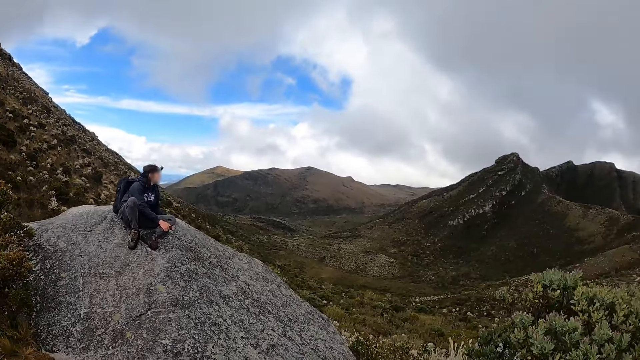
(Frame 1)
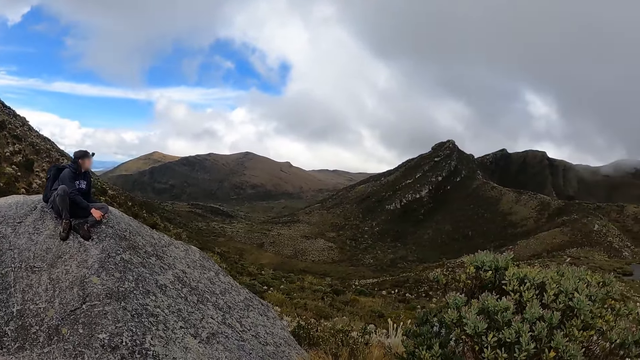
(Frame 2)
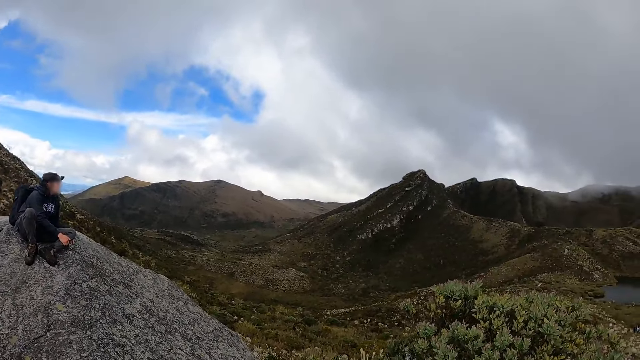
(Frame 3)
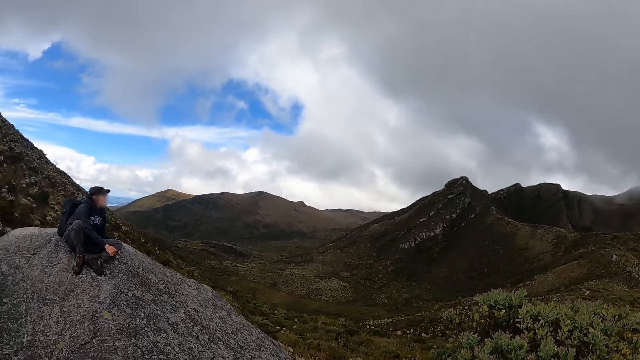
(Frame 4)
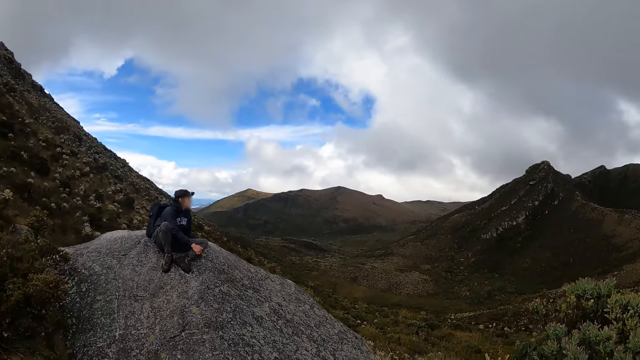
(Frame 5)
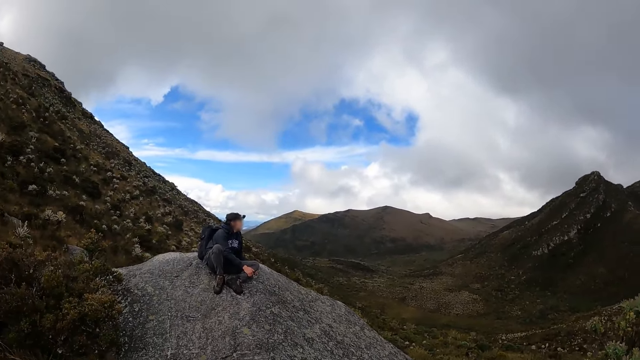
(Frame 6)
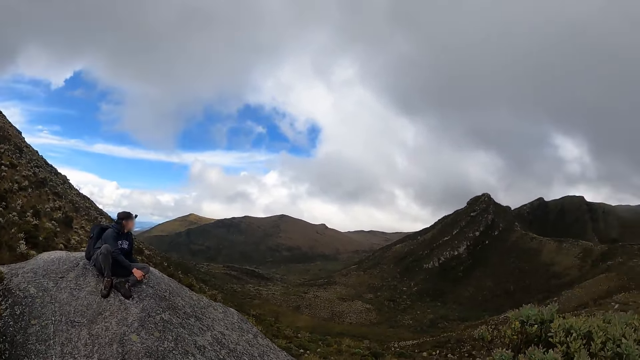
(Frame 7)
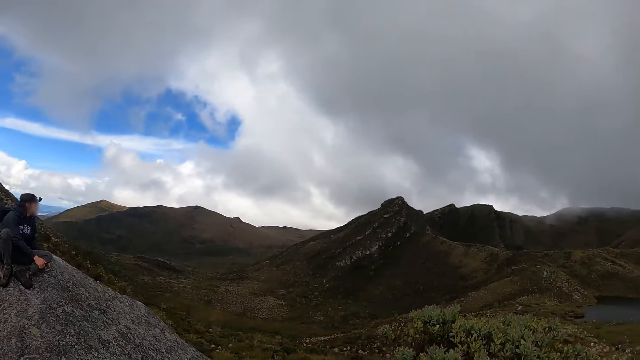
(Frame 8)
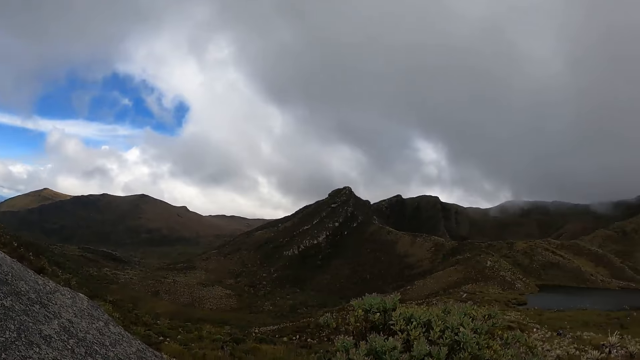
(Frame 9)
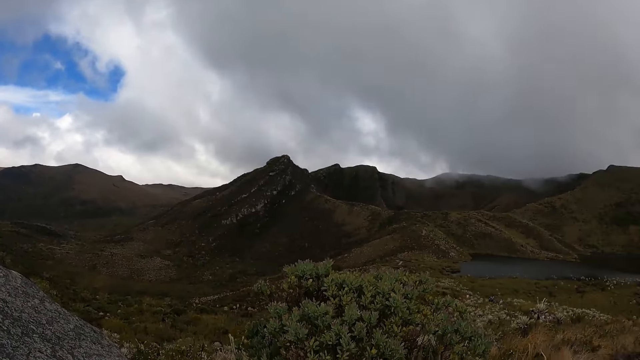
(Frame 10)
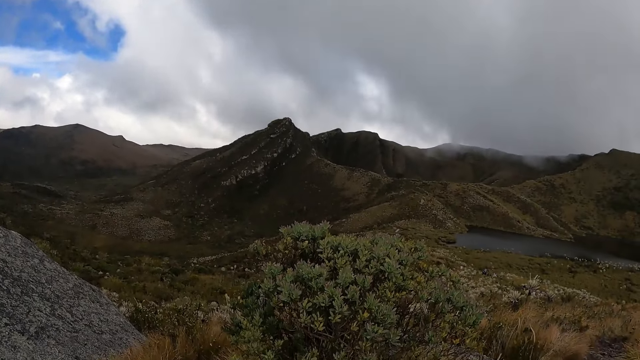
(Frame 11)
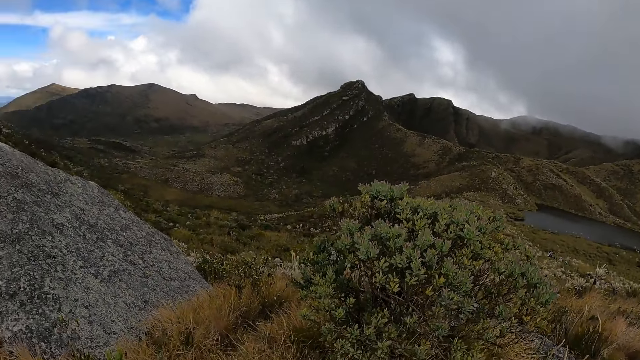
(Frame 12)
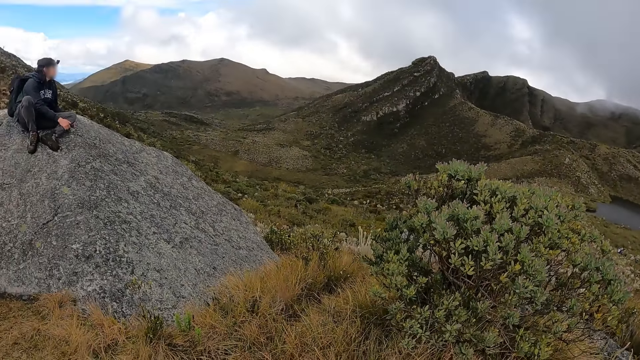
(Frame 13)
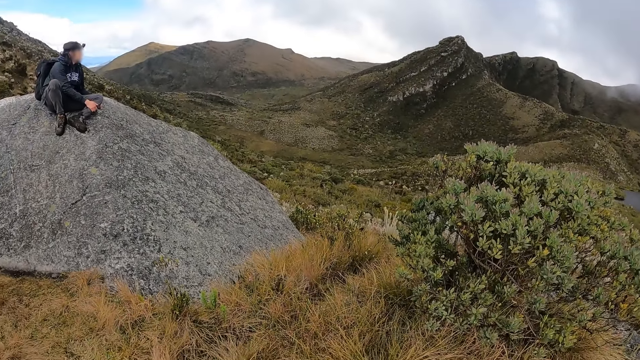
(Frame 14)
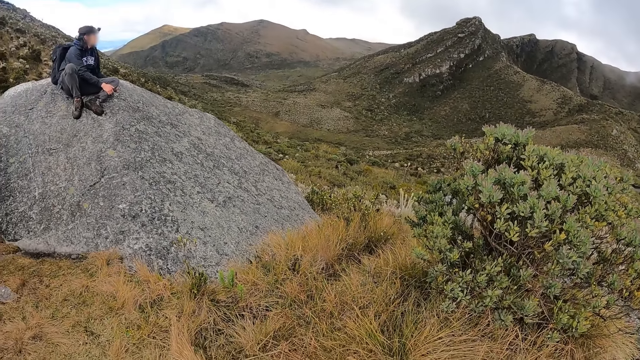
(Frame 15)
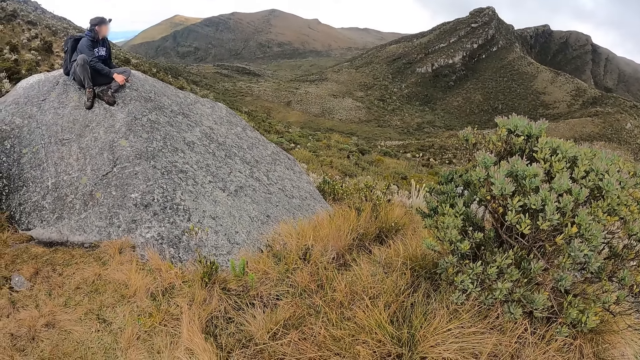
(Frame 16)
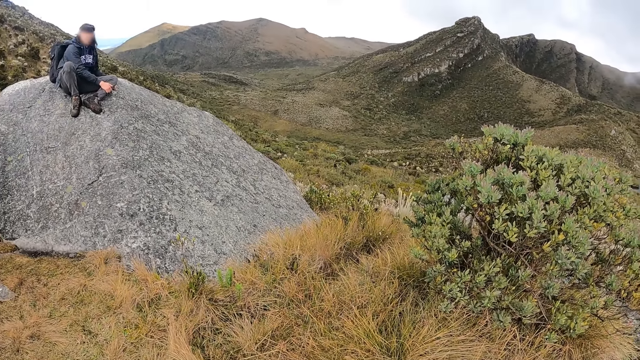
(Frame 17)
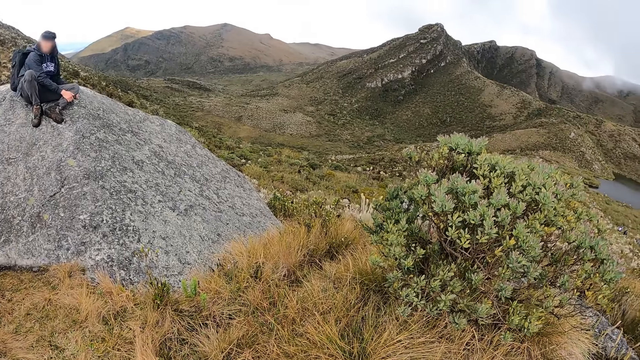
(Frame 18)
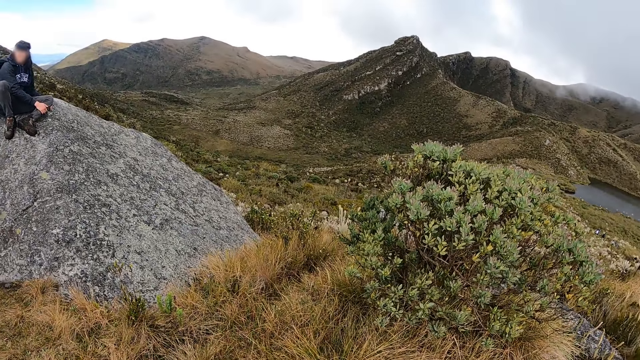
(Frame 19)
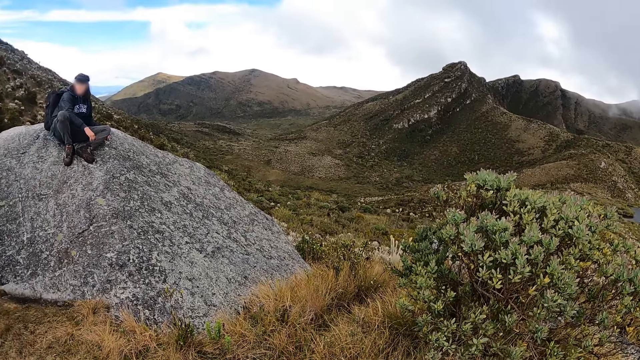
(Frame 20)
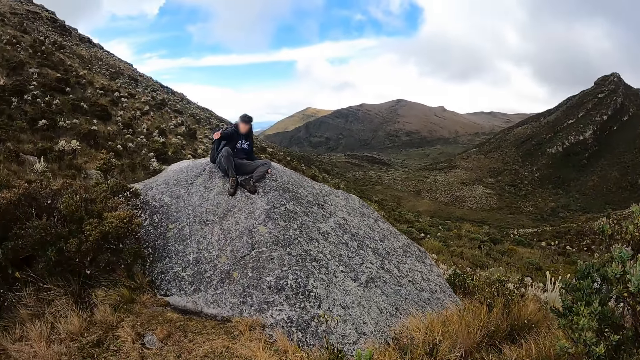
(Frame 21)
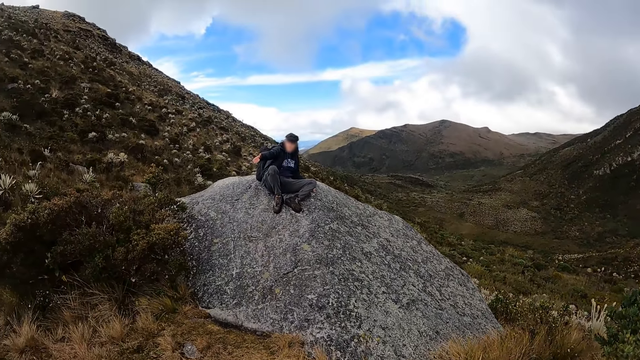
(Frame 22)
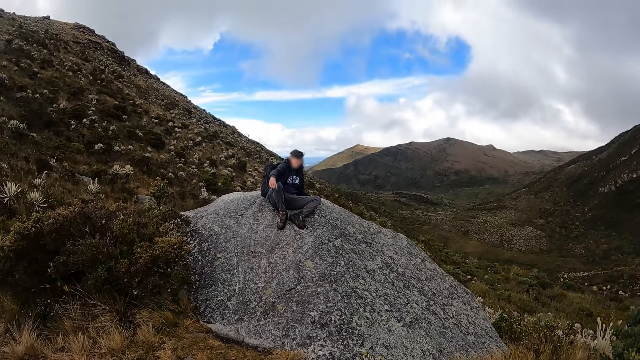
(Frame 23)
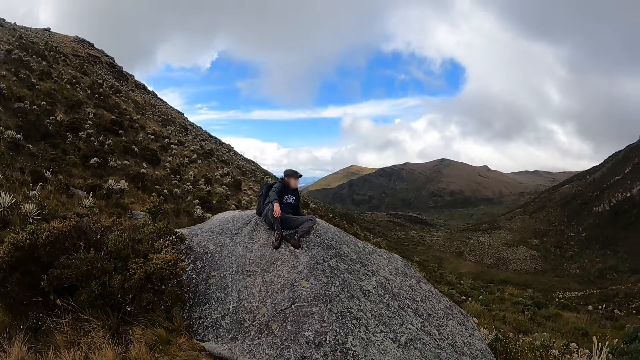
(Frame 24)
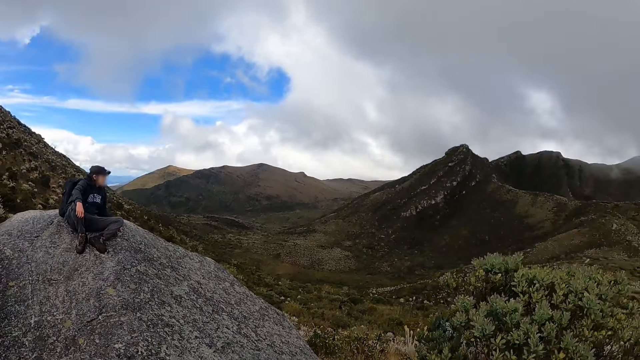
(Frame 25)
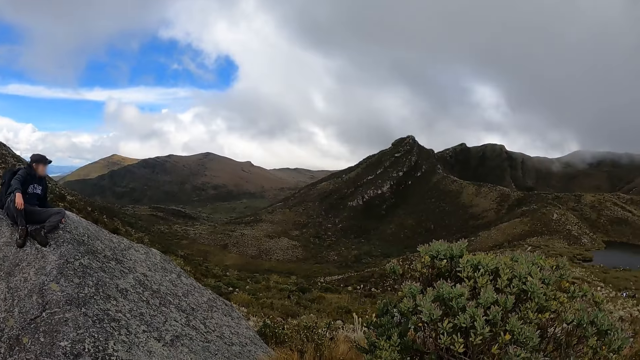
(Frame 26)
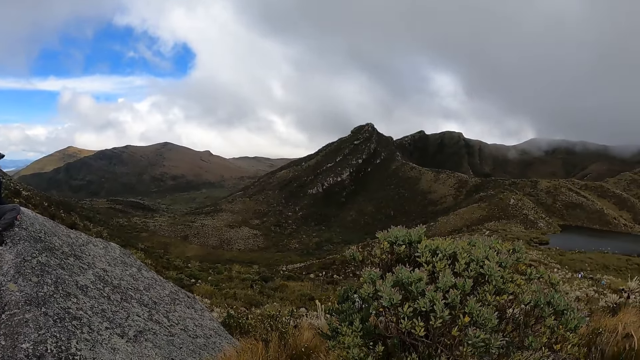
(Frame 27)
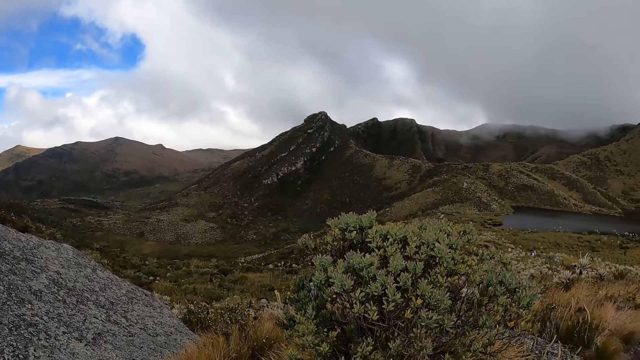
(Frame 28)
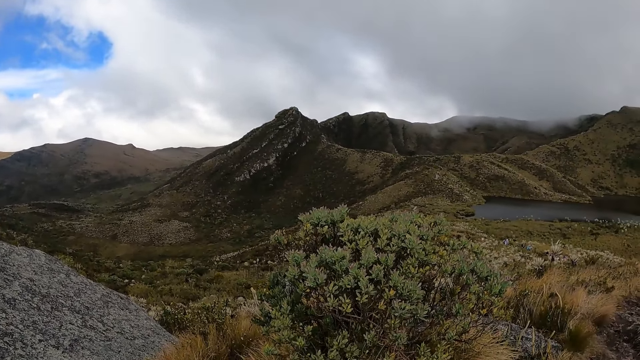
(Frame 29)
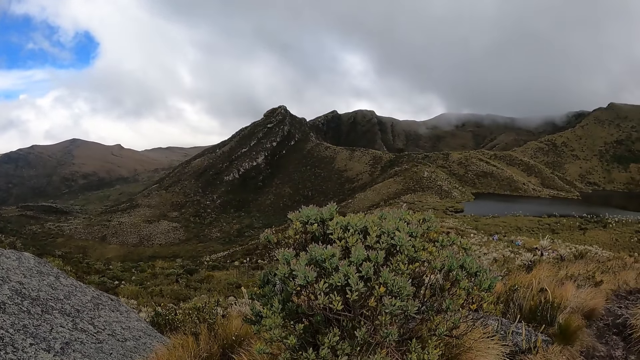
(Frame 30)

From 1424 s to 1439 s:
The first woman interacts with a group of people in the mountain.

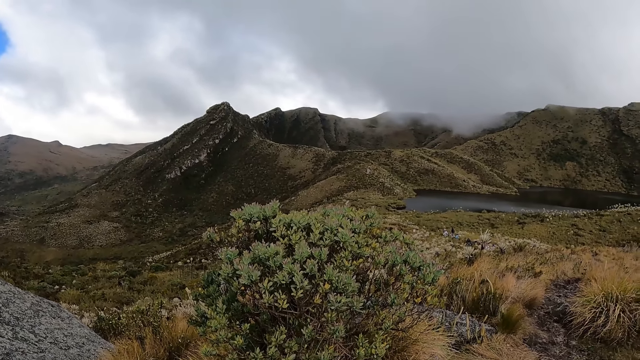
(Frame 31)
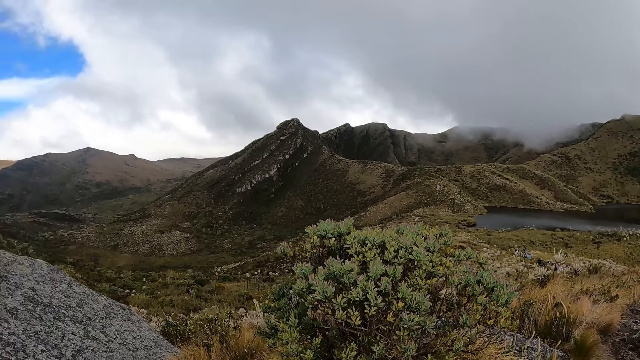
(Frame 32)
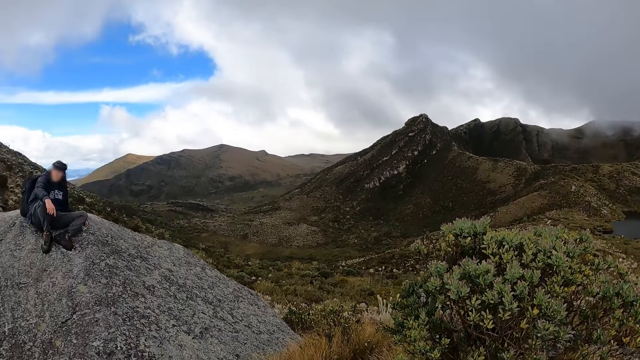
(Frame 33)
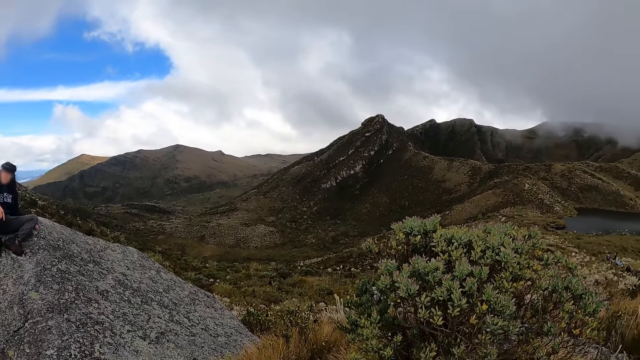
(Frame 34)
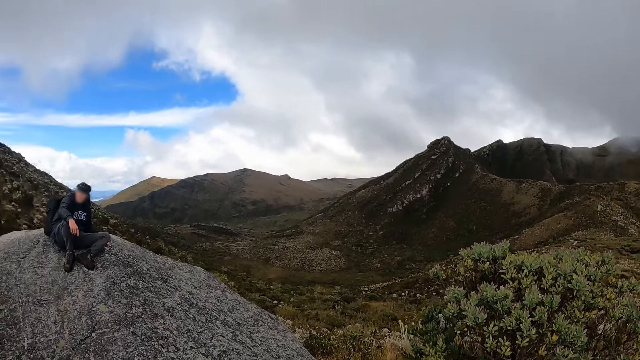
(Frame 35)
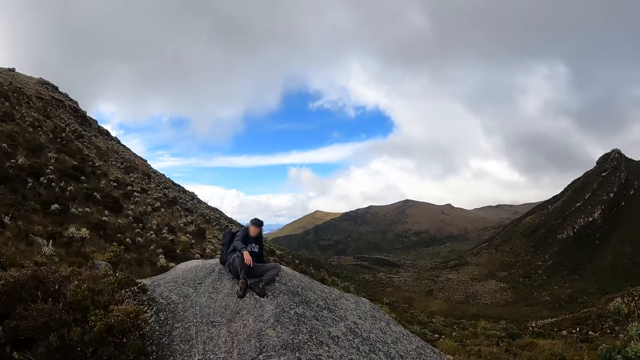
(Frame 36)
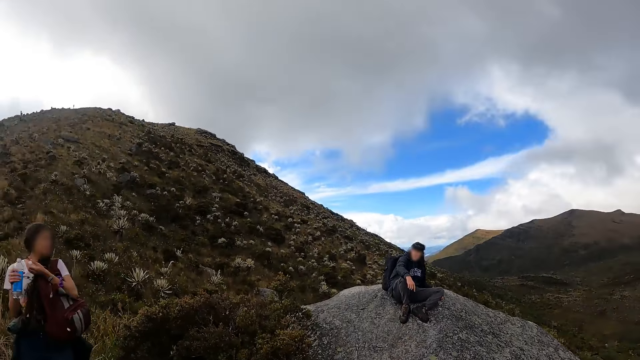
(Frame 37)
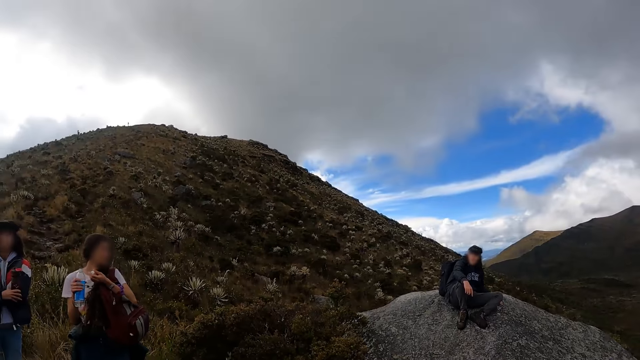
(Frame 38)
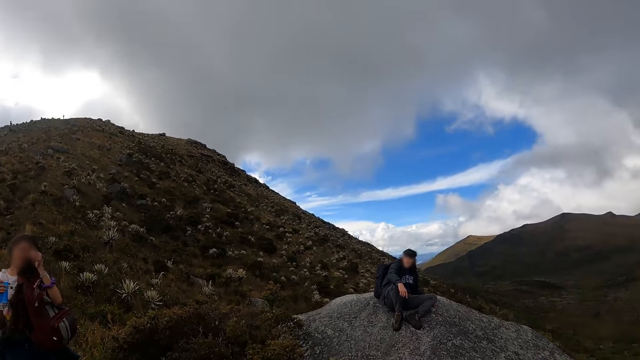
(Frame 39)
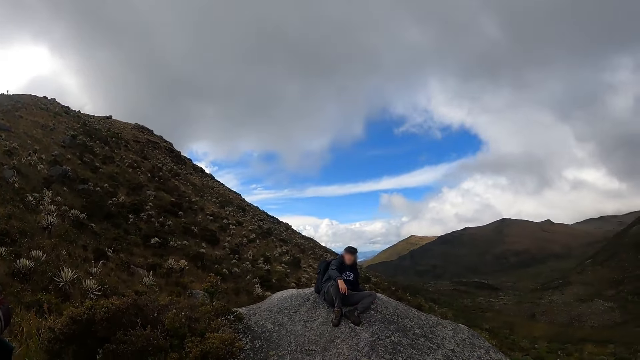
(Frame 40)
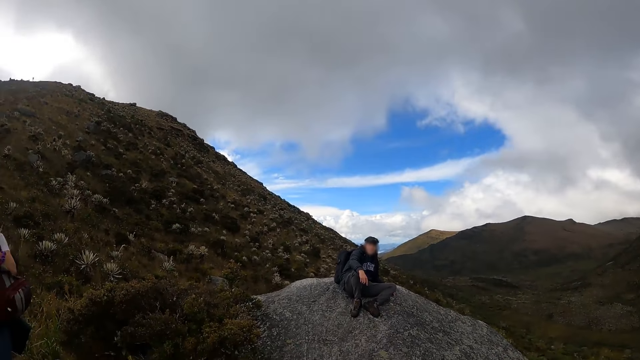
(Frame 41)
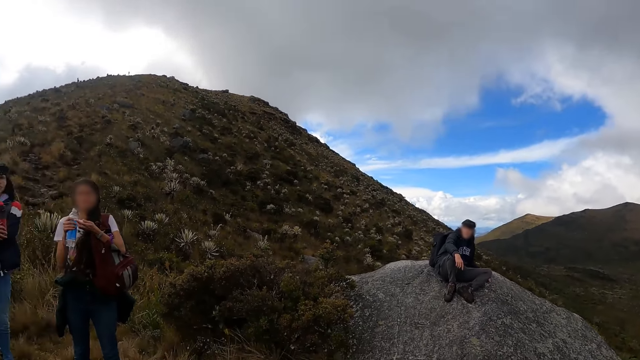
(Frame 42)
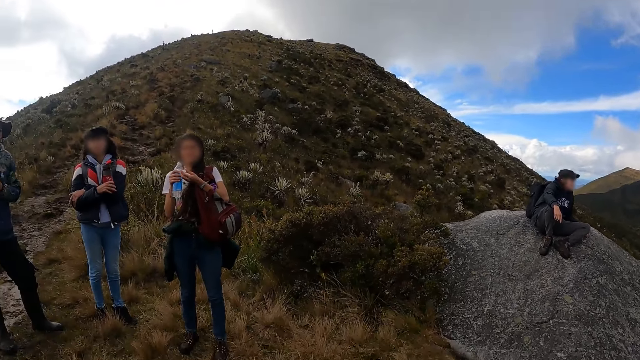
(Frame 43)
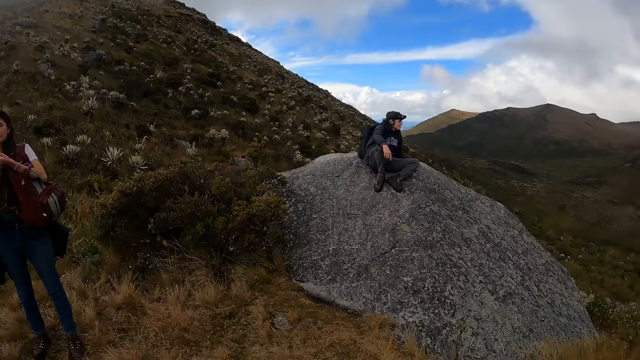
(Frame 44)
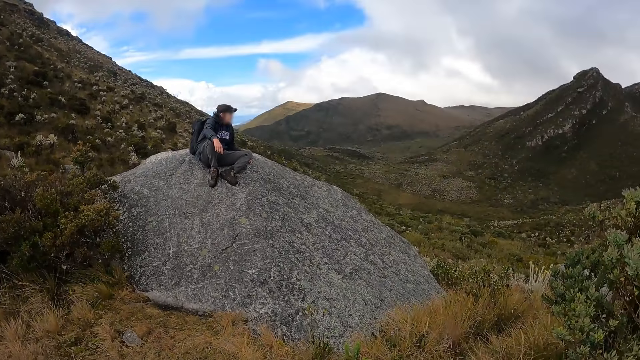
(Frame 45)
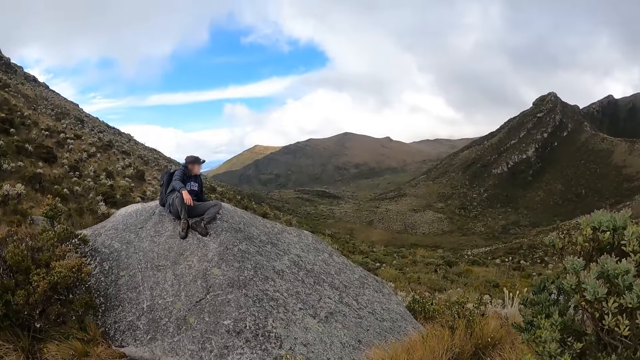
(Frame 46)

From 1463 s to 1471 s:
A woman interacts with another woman. The other woman holds a bottle of juice on her right hand.
